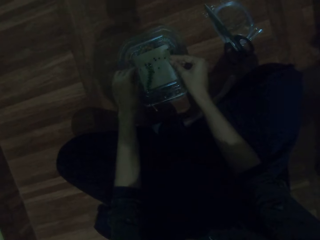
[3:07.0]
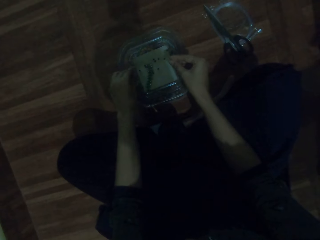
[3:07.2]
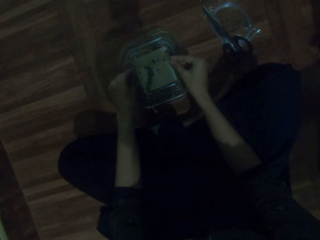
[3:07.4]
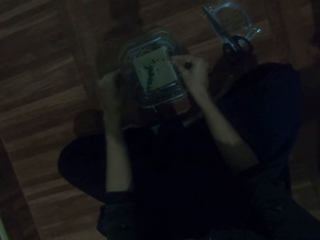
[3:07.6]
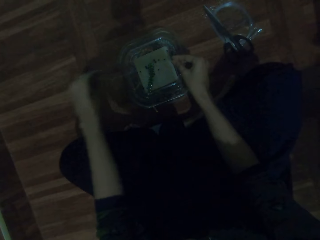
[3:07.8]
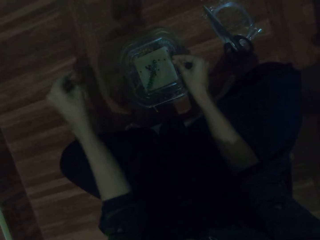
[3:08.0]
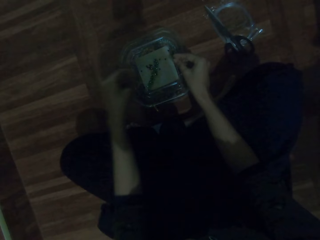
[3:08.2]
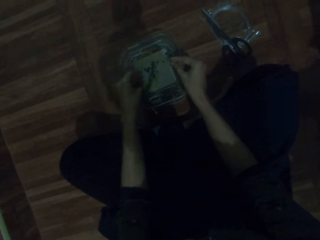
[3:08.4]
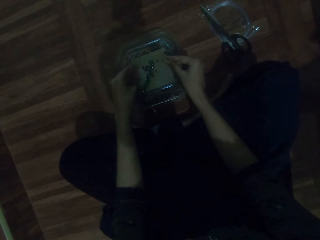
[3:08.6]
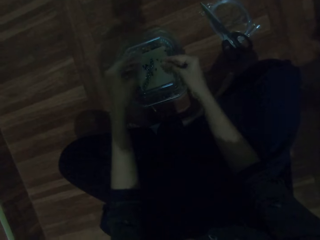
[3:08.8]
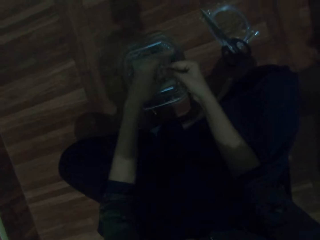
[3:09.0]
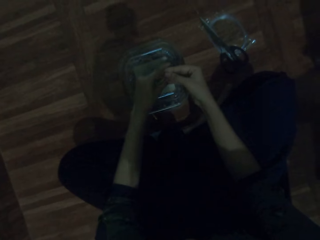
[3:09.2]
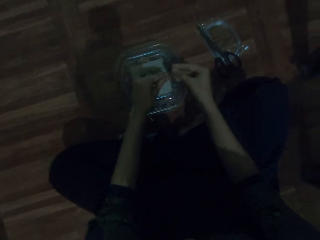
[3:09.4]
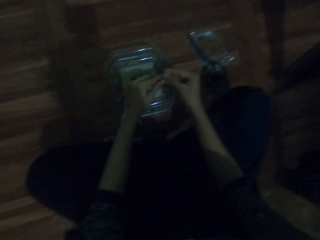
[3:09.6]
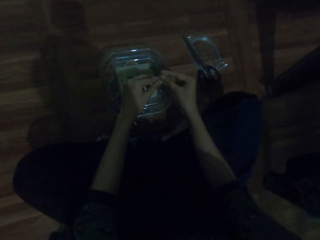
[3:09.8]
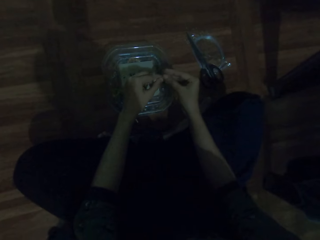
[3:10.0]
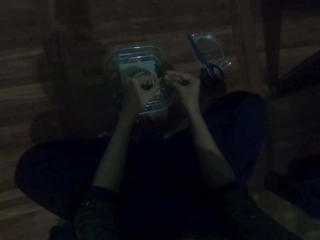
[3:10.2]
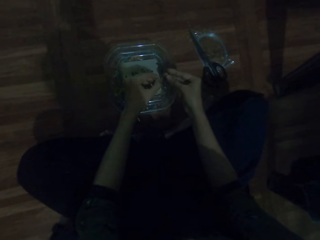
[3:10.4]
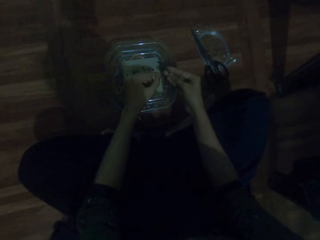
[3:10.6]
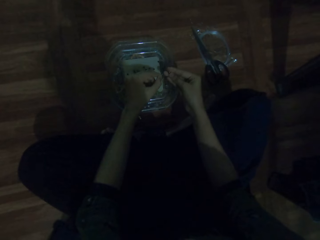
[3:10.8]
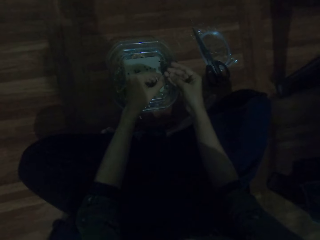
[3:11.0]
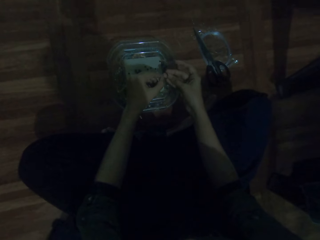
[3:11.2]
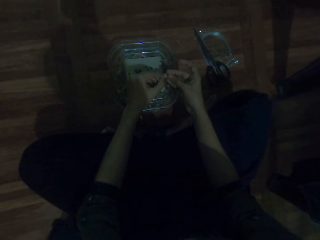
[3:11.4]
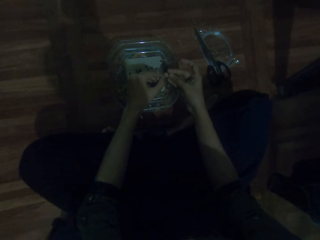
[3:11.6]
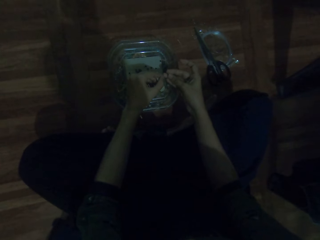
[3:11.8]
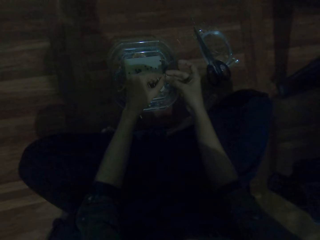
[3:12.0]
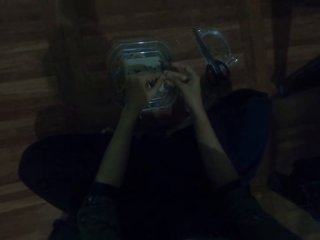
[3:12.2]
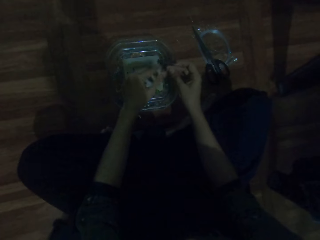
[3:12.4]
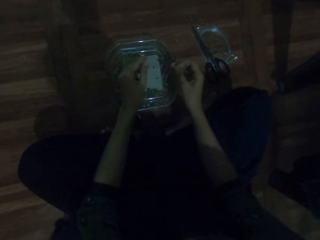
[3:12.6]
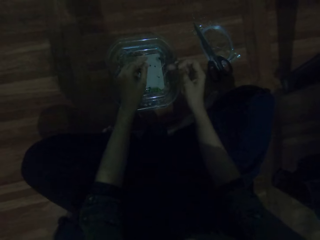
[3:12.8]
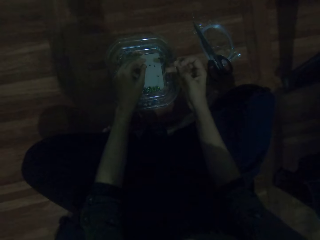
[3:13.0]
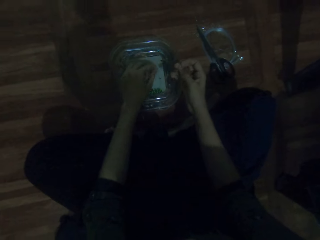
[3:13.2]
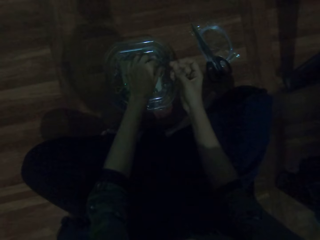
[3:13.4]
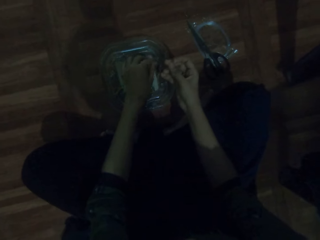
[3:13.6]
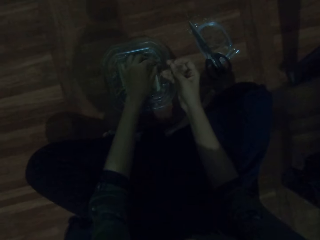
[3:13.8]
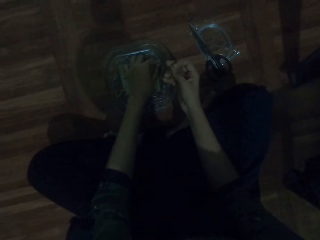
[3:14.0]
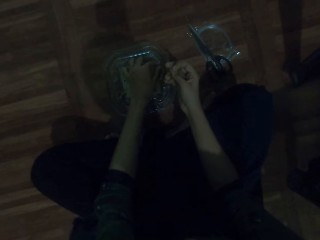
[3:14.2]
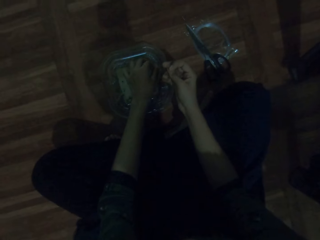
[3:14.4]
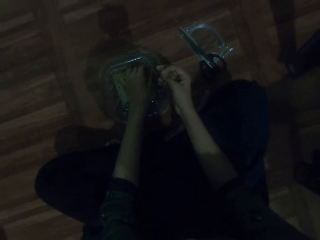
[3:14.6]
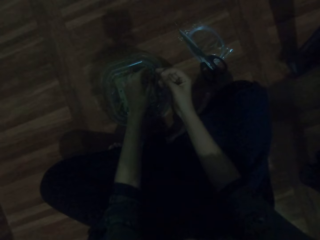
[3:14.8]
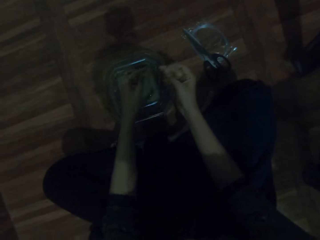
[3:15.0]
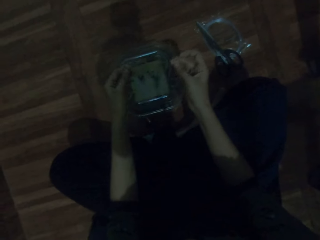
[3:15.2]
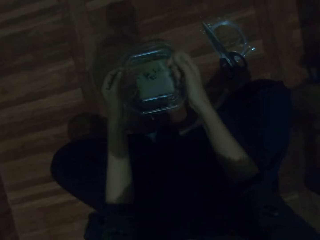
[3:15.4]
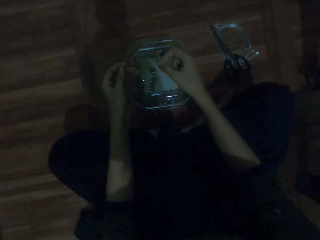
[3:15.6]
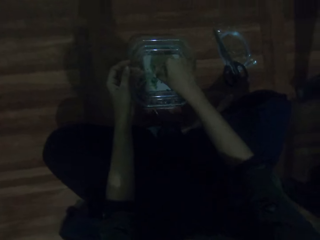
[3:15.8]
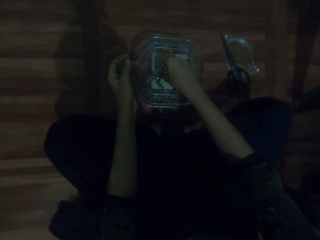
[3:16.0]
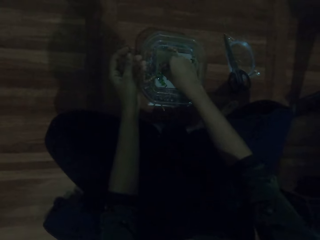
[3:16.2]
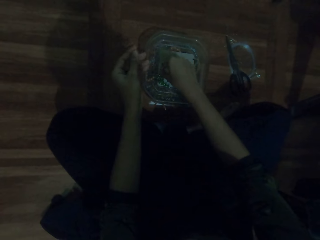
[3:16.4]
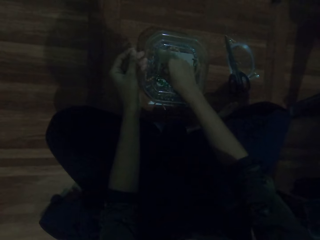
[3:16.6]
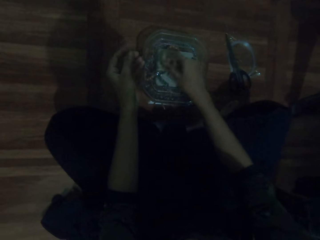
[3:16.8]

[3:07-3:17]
The camera wearer pulls the beading wire. They put the beads on the beading wire. They pick the beads from the tin.

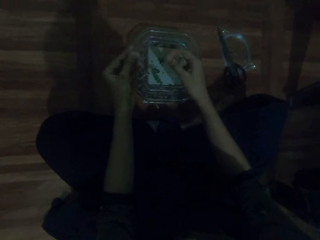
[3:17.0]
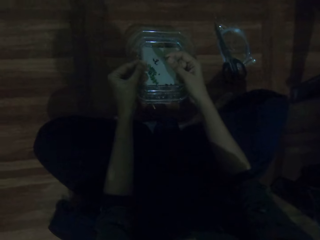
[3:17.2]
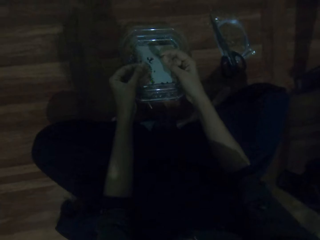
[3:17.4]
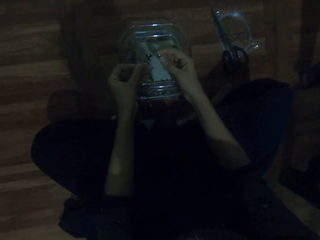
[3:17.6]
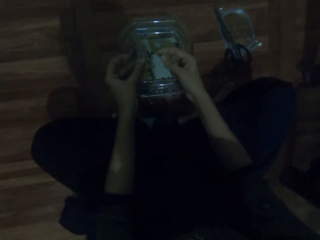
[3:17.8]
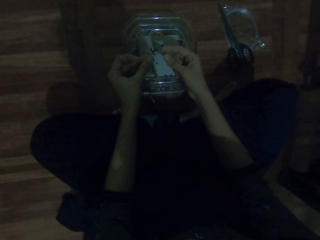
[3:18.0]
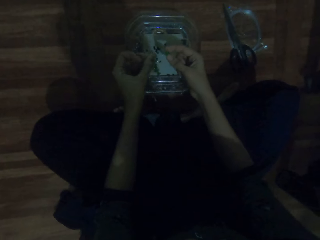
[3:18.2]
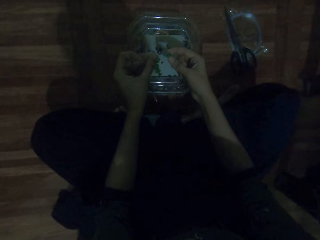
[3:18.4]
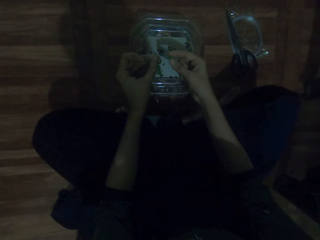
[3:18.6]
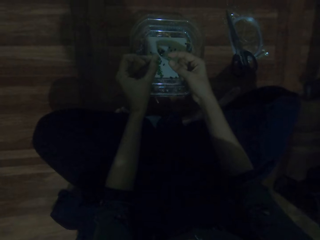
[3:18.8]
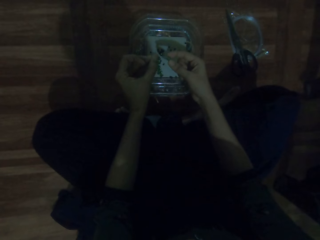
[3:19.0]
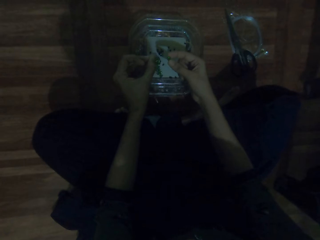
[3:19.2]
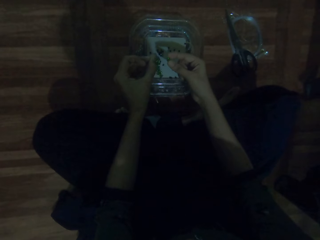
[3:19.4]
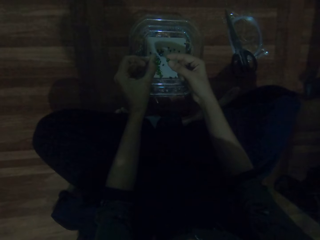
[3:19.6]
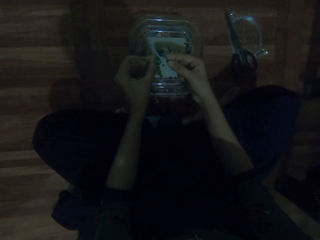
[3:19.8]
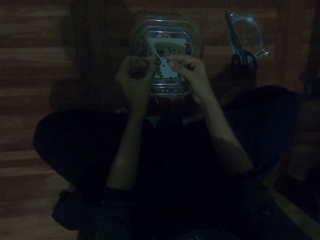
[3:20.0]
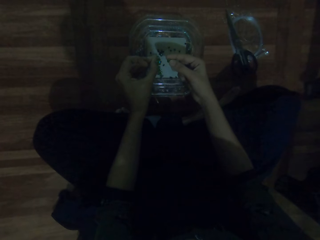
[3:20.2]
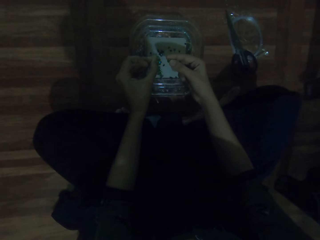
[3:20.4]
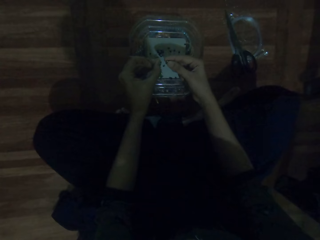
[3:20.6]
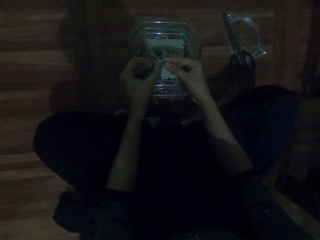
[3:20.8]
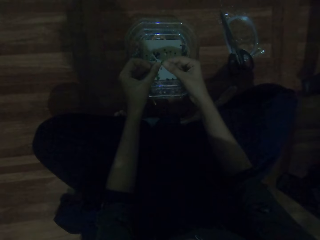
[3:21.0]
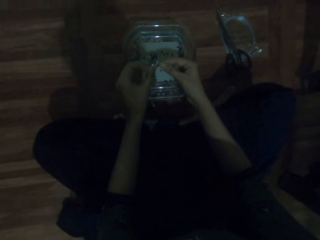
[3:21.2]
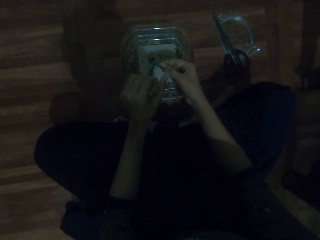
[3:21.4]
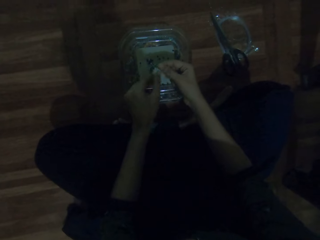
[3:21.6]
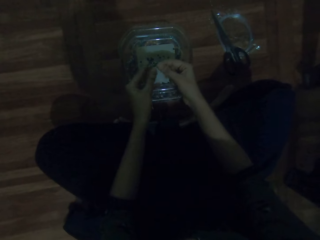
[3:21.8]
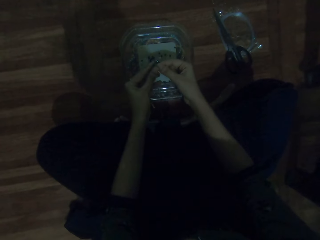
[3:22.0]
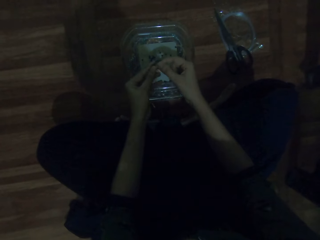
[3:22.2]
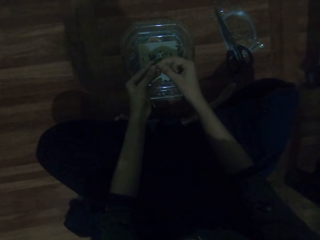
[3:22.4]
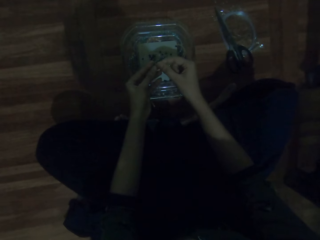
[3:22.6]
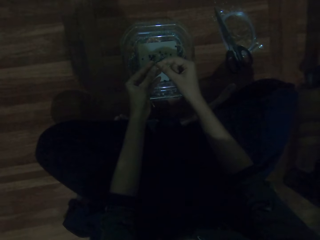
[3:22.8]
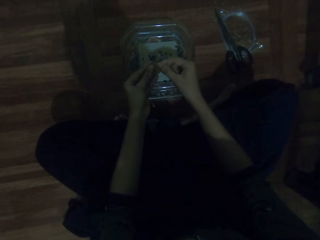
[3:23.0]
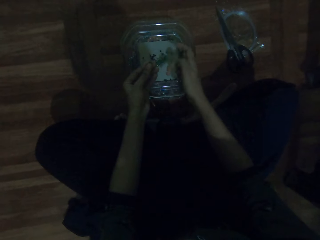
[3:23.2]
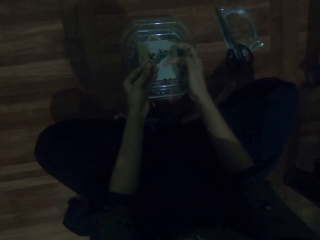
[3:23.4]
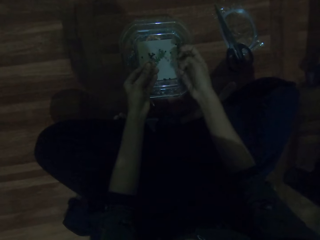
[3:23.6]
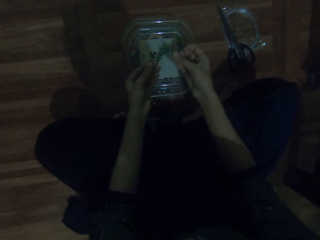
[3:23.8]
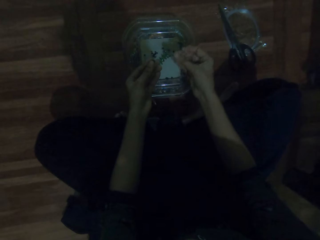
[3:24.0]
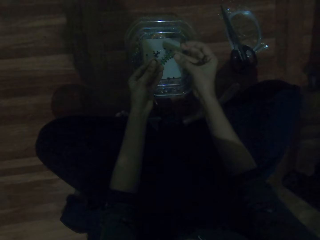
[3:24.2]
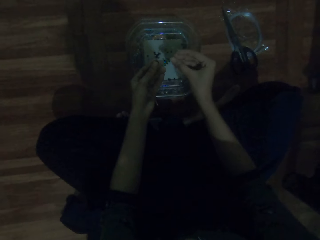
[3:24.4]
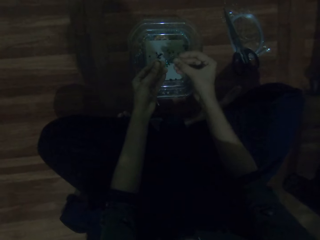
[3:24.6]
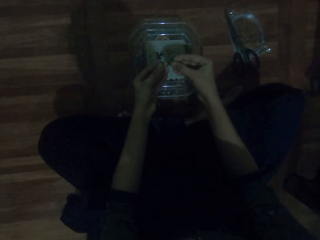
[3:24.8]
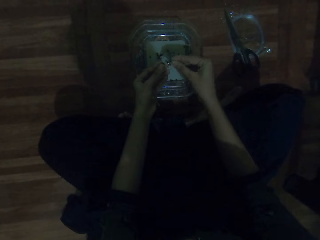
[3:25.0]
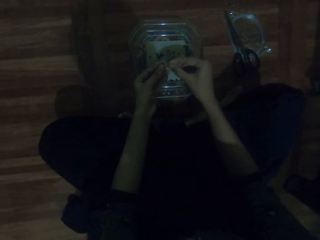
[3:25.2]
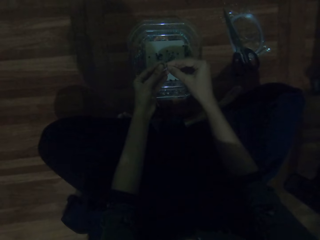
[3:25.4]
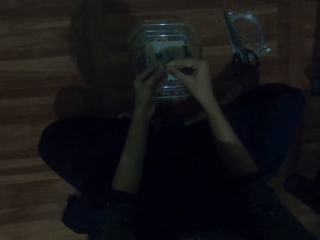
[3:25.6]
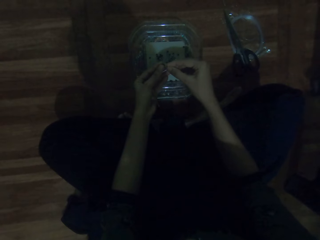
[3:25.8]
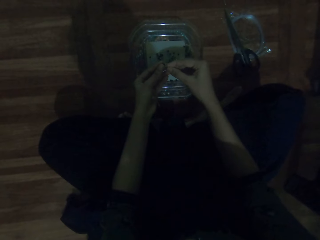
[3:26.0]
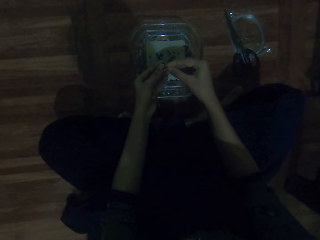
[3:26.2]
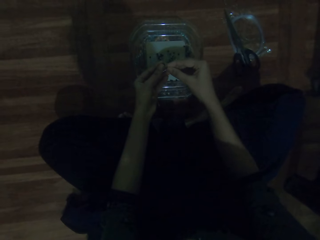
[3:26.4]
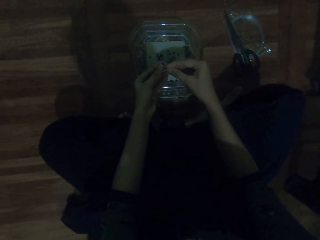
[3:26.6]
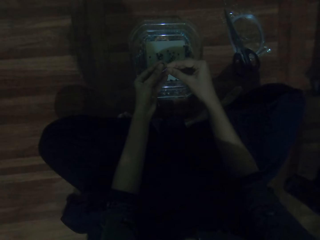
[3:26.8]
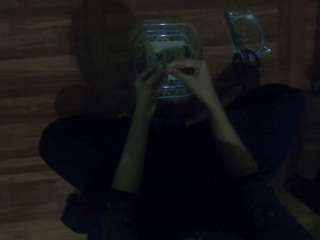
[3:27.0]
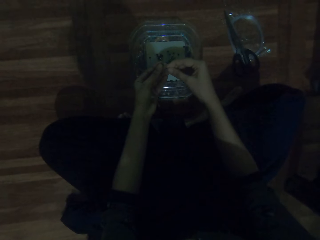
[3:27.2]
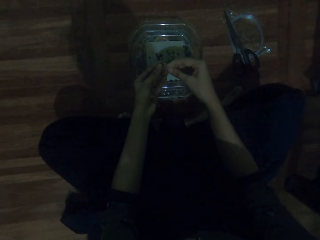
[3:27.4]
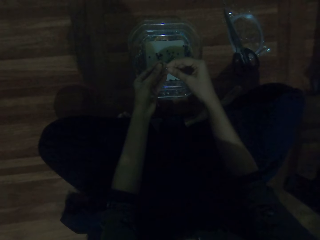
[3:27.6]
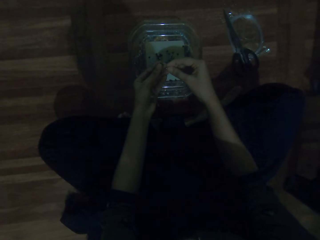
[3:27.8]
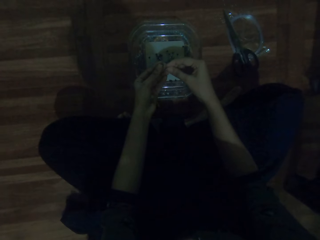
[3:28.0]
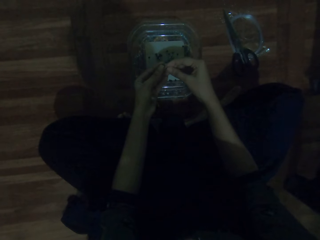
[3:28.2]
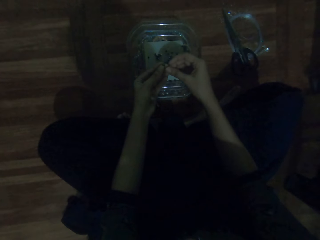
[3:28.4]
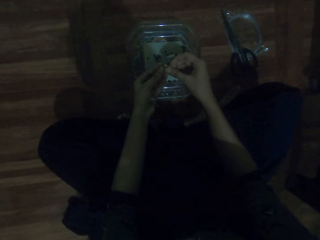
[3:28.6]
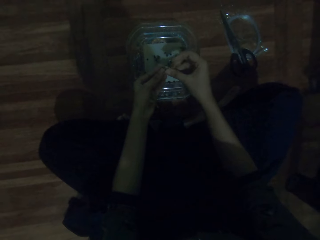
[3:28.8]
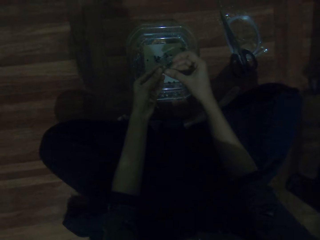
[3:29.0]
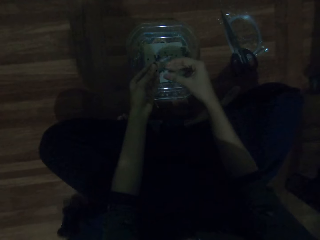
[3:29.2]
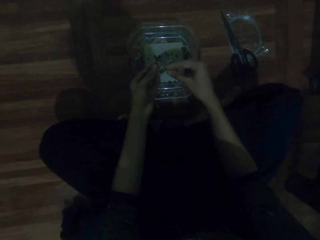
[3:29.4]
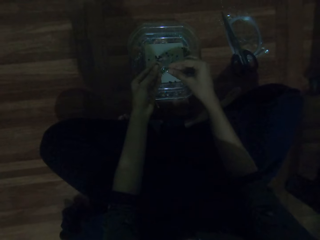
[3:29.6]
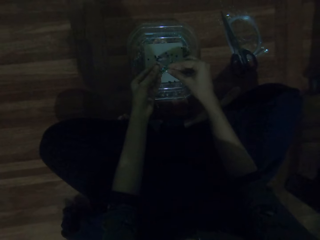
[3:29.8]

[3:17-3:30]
The camera wearer puts the beads on the beading wire.
